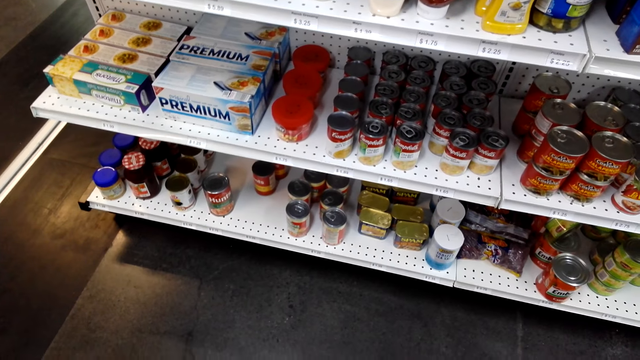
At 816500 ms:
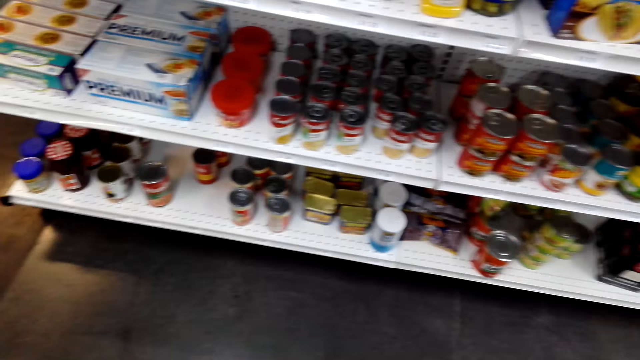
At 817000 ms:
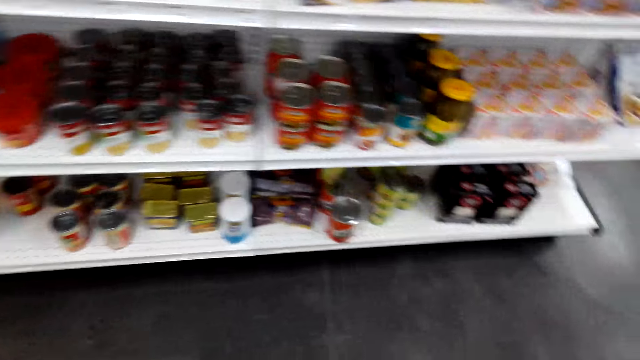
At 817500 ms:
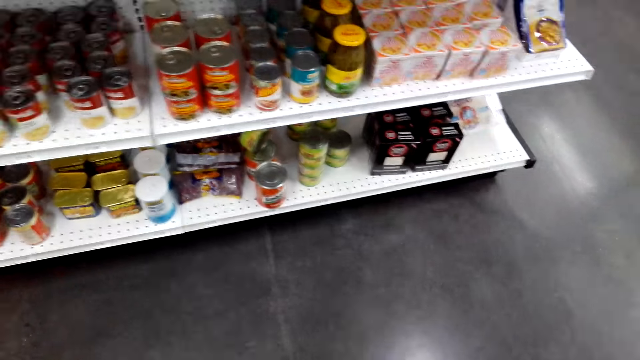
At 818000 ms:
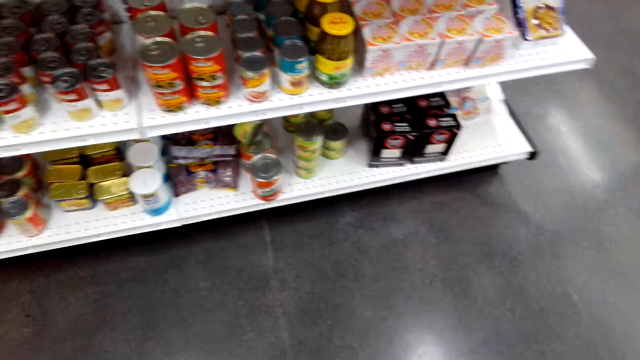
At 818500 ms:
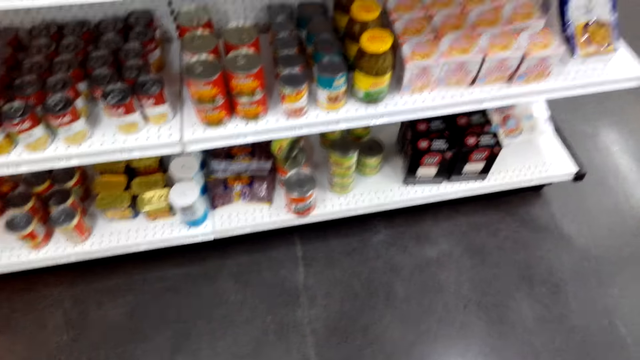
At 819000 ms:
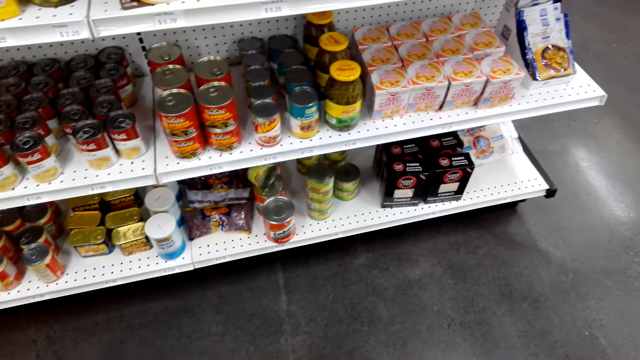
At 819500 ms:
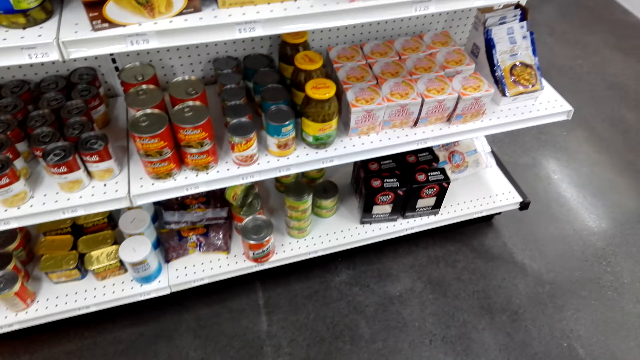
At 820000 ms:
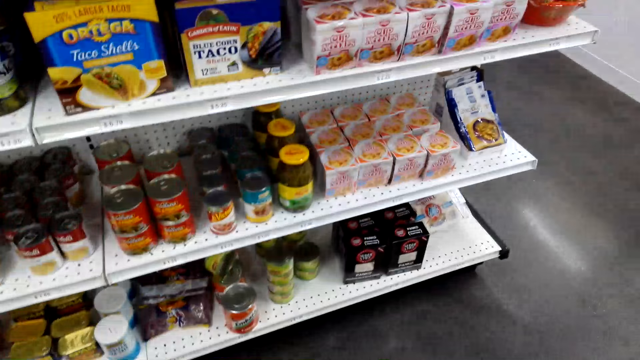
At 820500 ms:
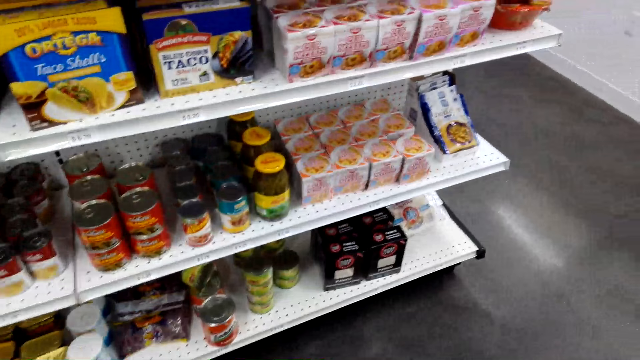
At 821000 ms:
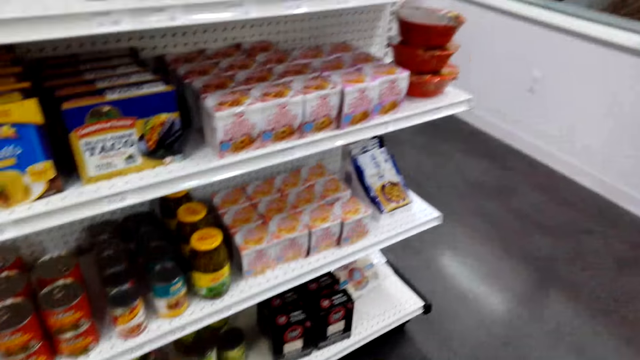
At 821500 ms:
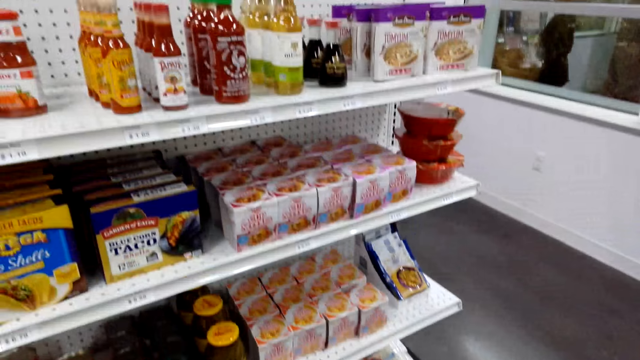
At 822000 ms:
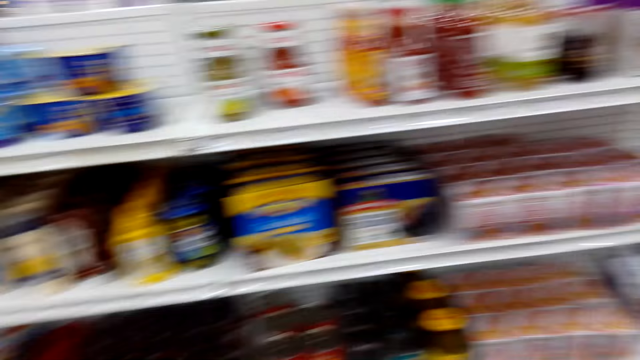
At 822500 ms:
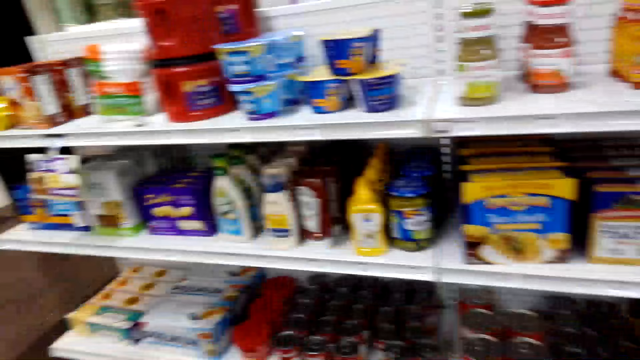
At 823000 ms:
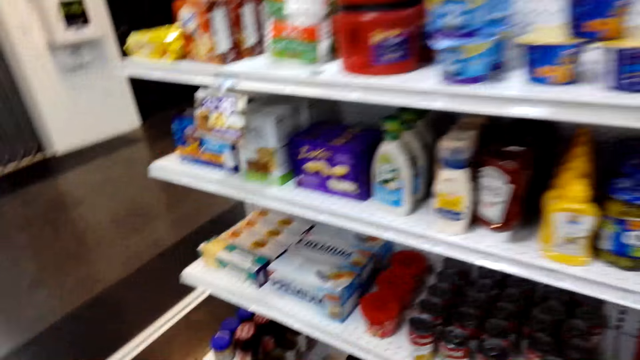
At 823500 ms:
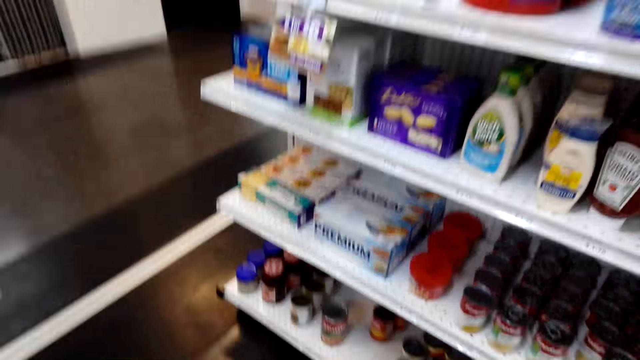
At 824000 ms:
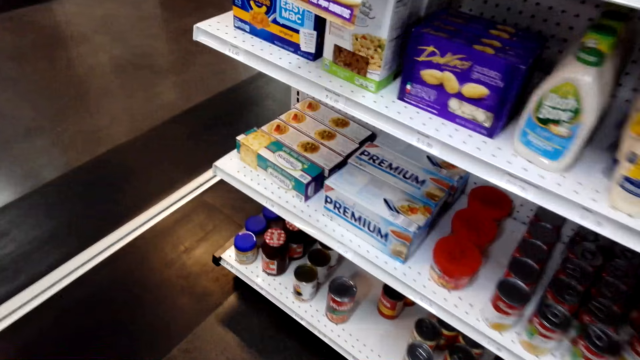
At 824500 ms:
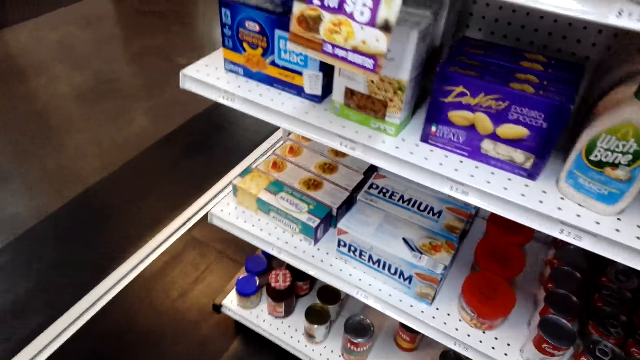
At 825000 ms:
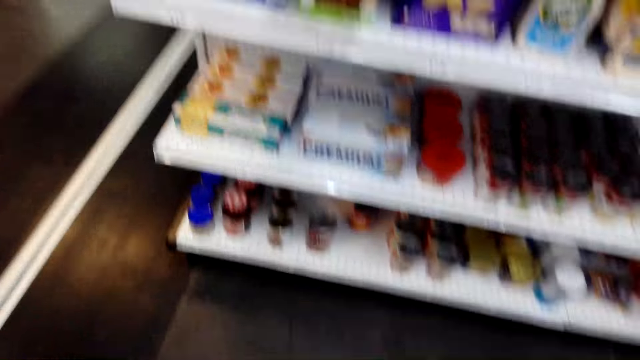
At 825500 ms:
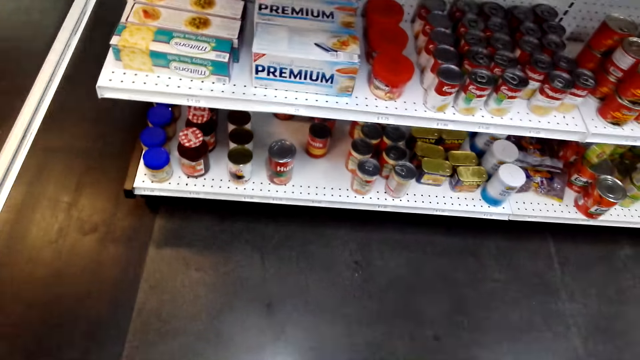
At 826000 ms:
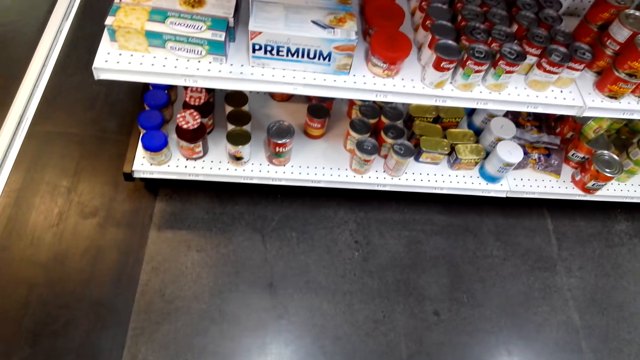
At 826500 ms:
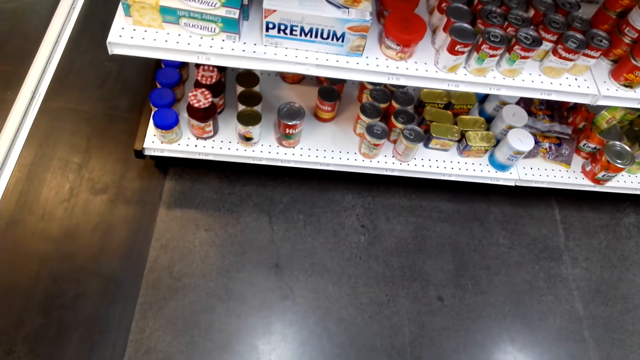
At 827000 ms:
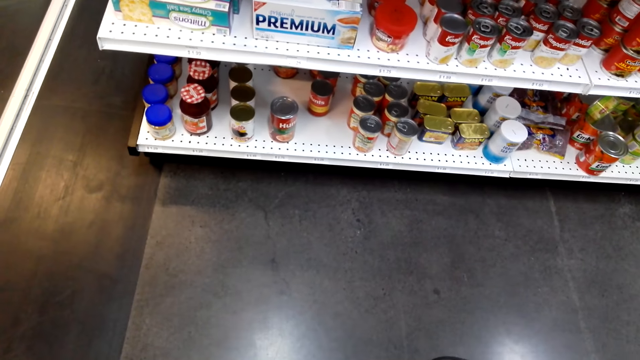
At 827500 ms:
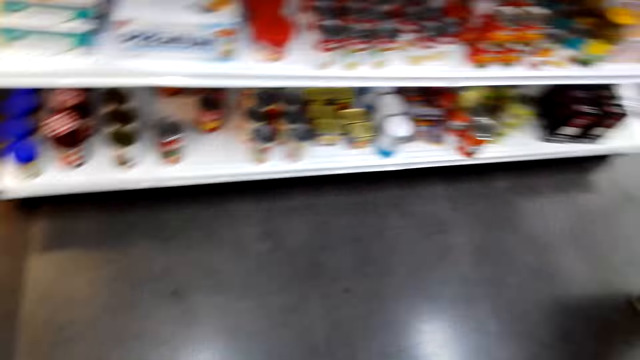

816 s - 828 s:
The camera wearer looks around the shelf.

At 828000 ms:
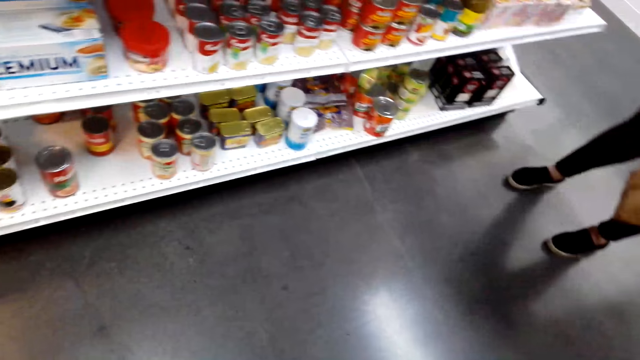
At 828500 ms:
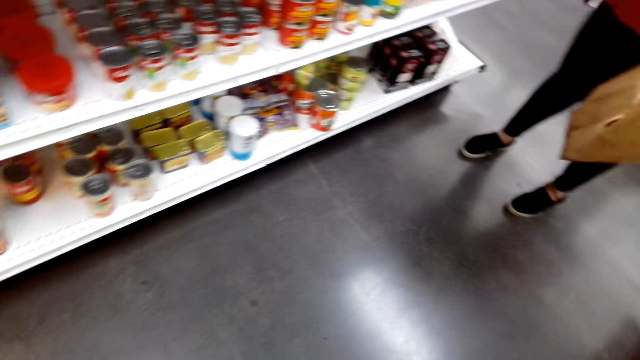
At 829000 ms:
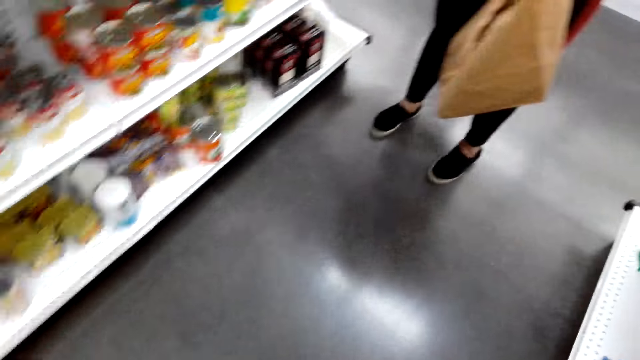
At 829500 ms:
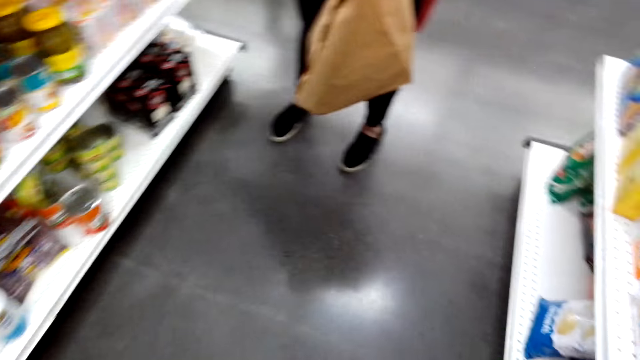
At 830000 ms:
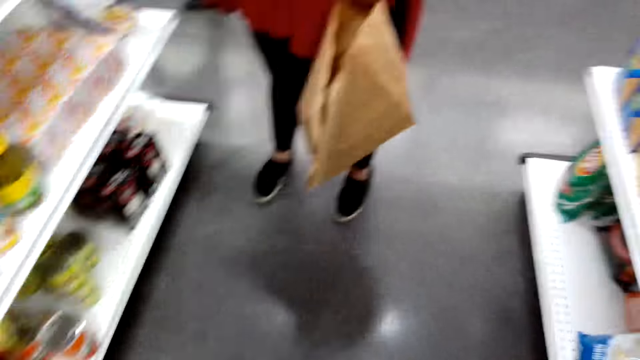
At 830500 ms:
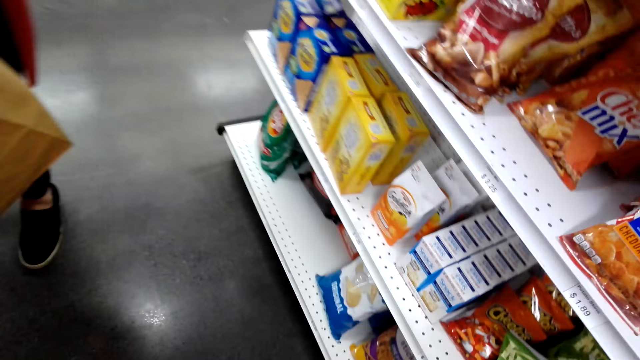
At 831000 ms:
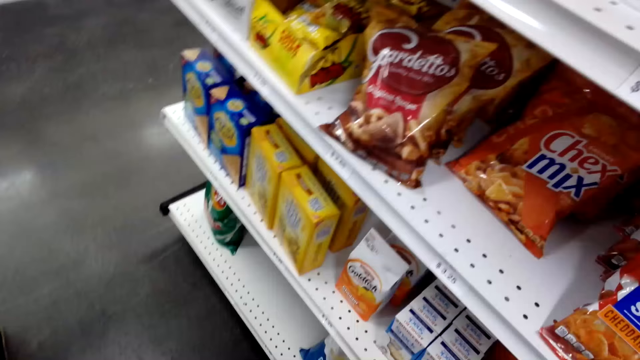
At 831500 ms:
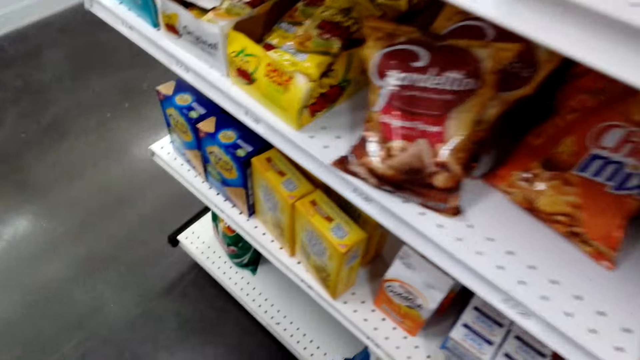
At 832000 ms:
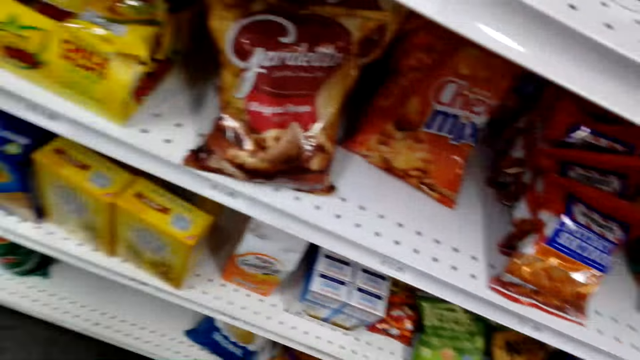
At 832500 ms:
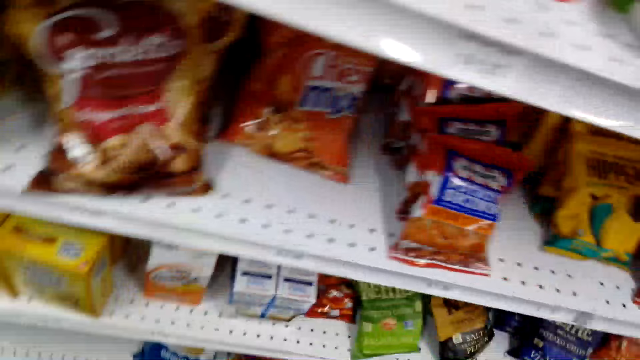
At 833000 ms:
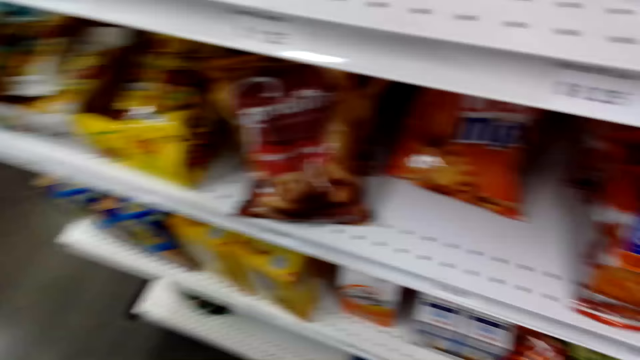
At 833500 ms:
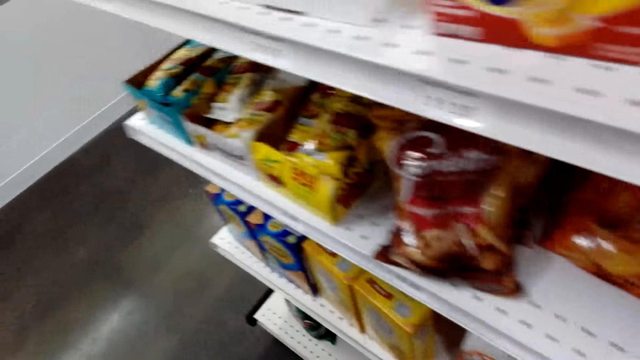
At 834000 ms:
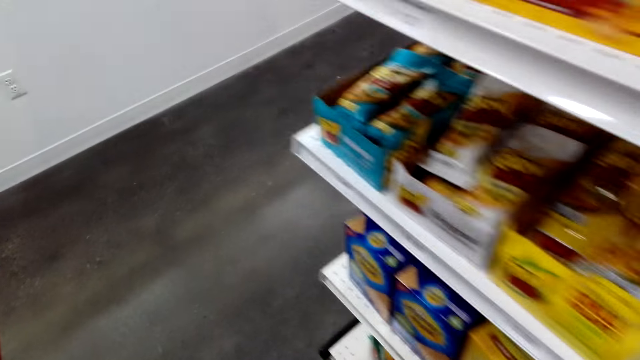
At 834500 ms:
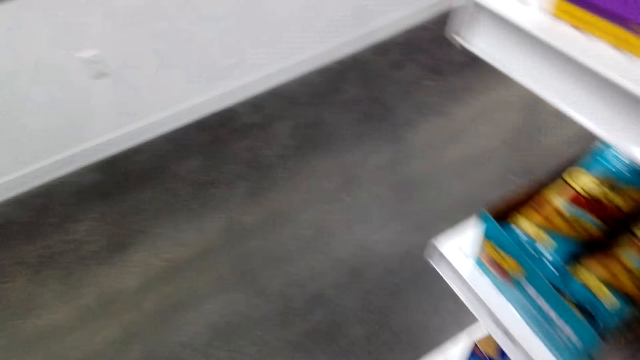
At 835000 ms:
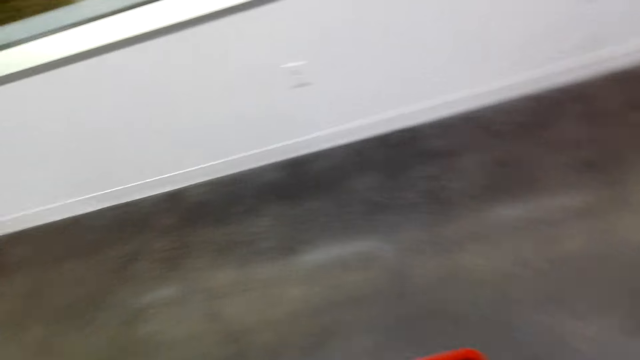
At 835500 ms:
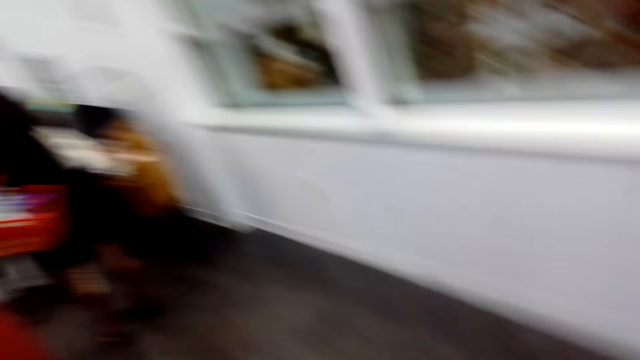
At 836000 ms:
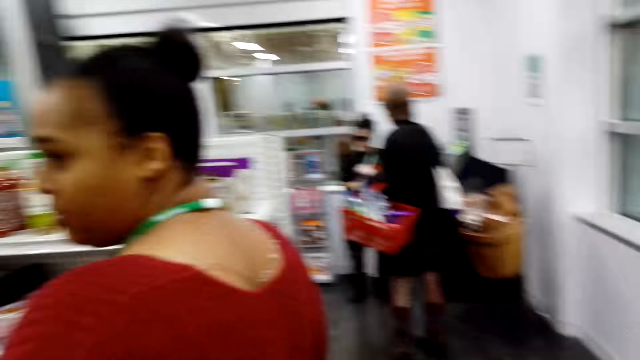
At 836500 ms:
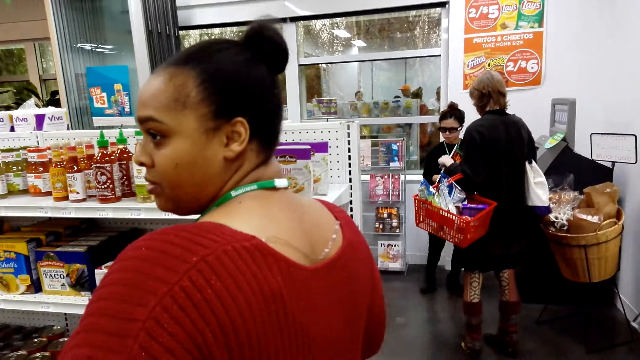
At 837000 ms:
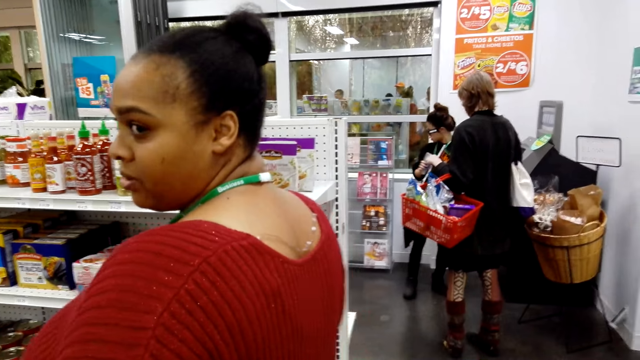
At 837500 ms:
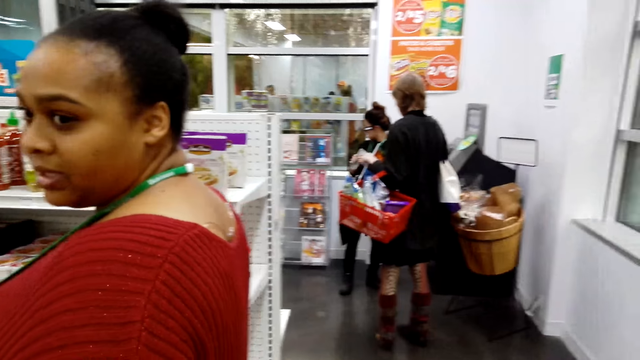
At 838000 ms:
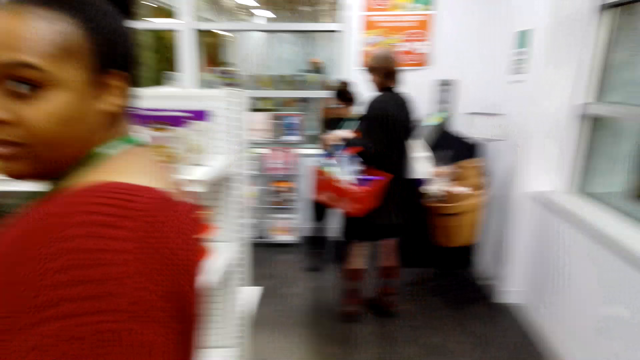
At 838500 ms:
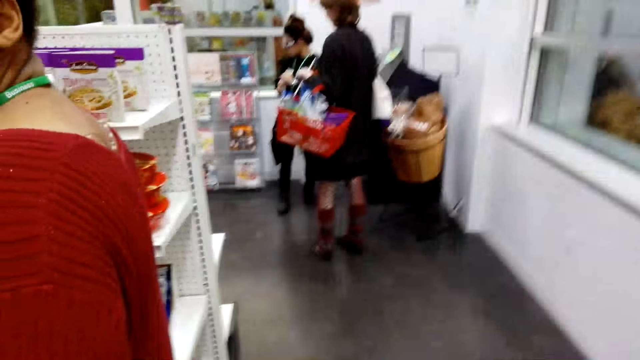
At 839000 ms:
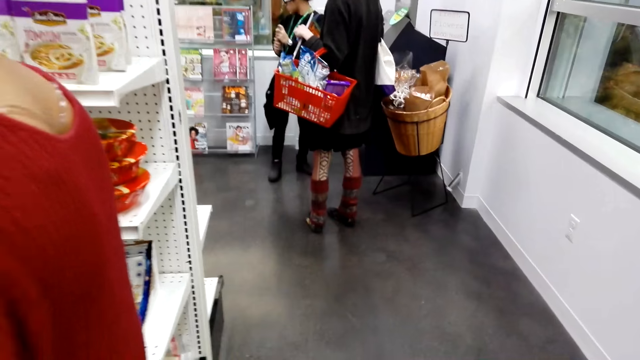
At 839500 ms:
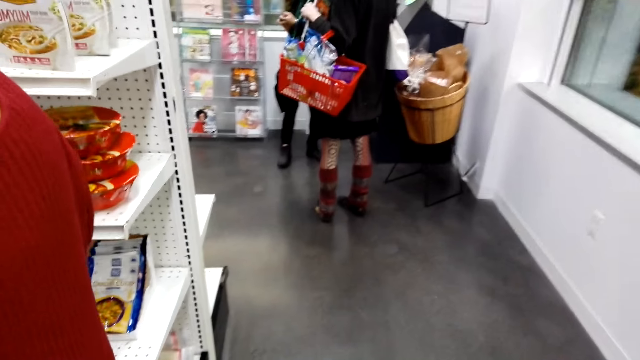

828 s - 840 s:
A lady talks to the camera wearer. The camera wearer converses with the lady.
